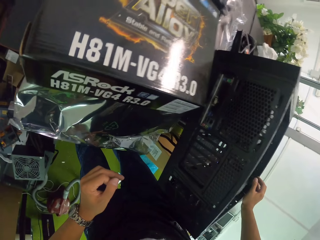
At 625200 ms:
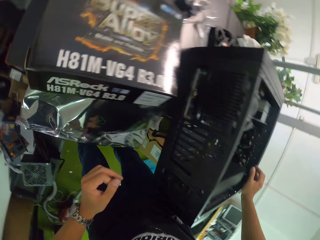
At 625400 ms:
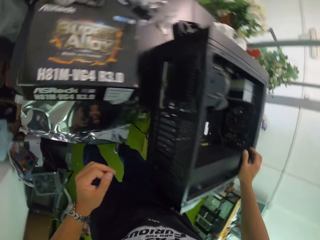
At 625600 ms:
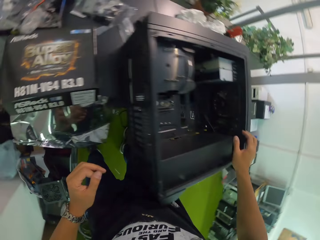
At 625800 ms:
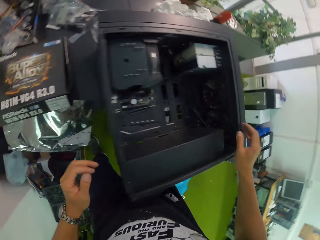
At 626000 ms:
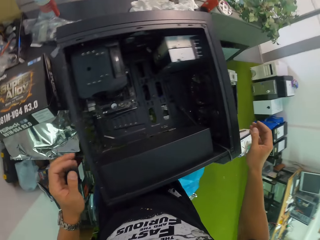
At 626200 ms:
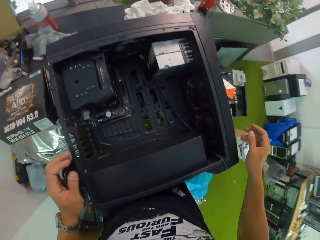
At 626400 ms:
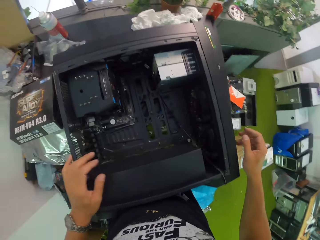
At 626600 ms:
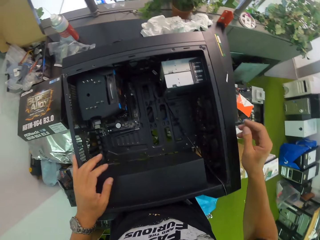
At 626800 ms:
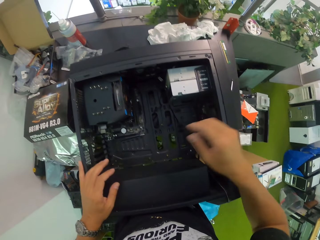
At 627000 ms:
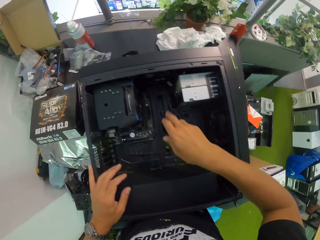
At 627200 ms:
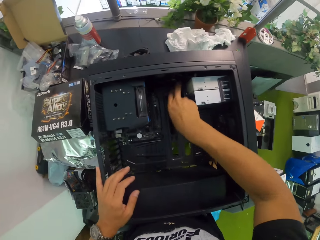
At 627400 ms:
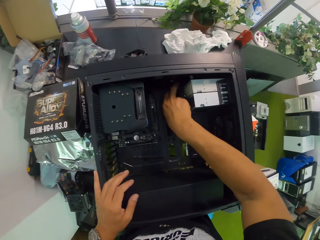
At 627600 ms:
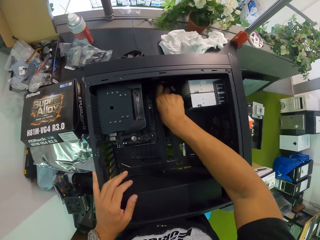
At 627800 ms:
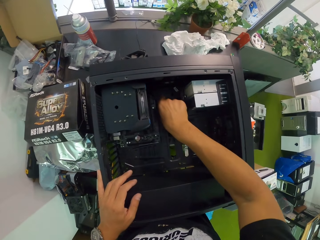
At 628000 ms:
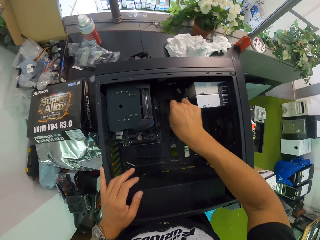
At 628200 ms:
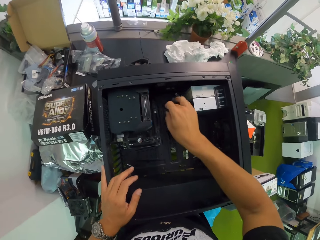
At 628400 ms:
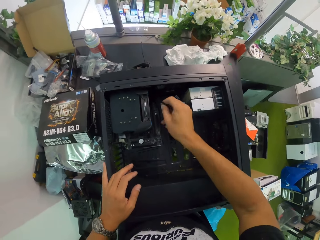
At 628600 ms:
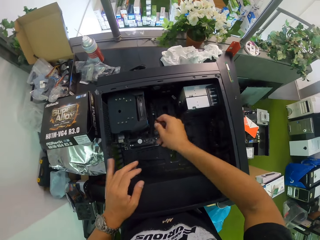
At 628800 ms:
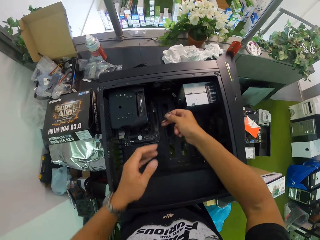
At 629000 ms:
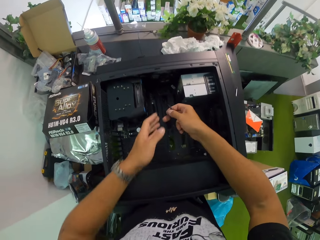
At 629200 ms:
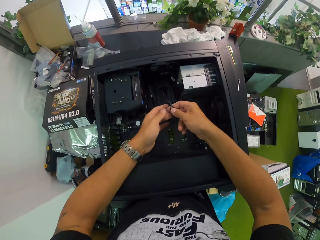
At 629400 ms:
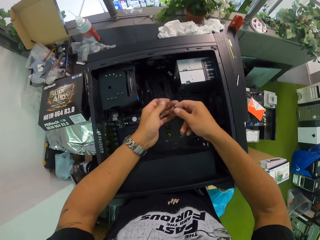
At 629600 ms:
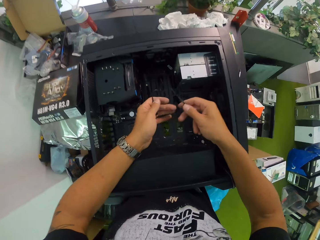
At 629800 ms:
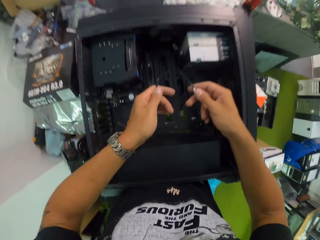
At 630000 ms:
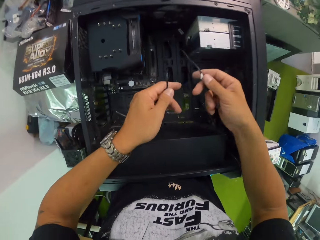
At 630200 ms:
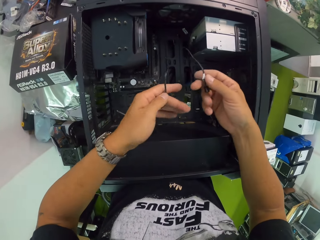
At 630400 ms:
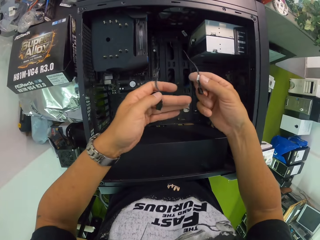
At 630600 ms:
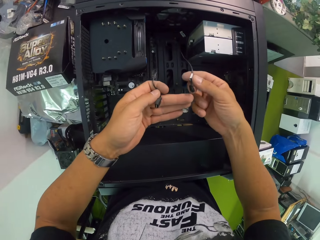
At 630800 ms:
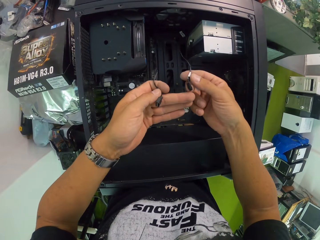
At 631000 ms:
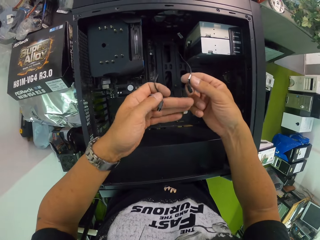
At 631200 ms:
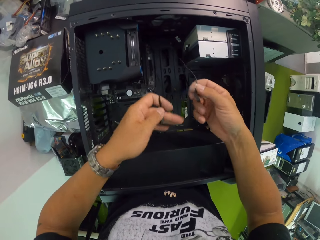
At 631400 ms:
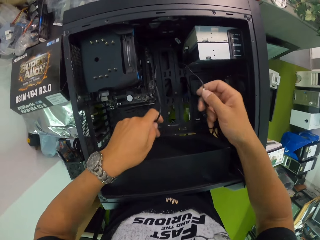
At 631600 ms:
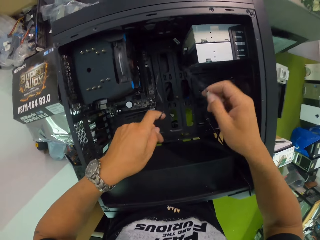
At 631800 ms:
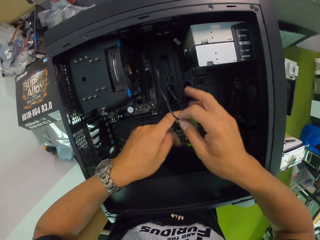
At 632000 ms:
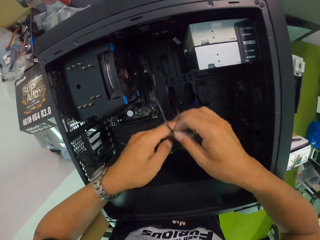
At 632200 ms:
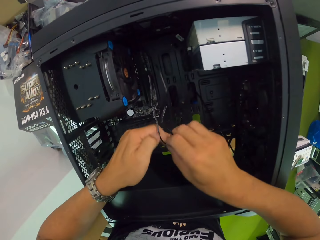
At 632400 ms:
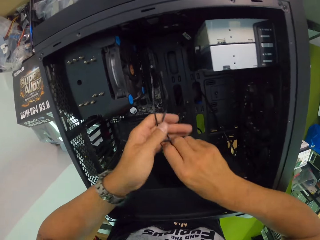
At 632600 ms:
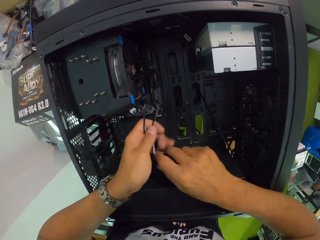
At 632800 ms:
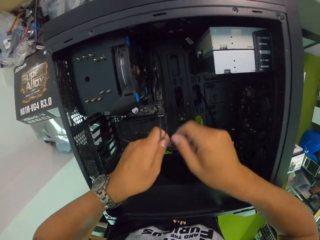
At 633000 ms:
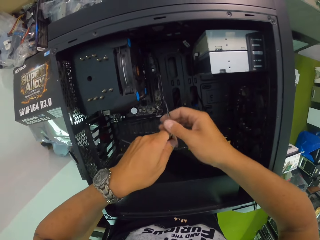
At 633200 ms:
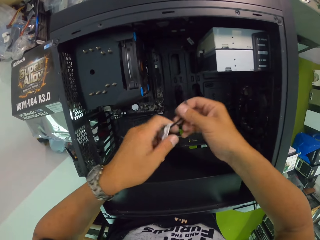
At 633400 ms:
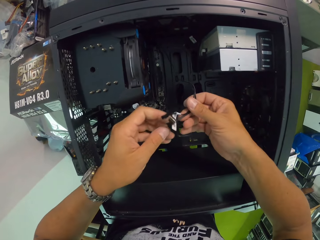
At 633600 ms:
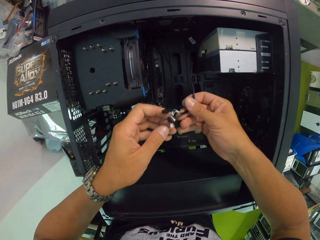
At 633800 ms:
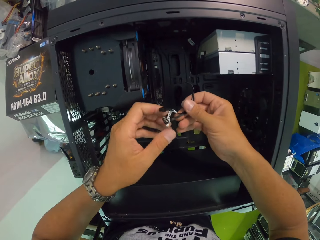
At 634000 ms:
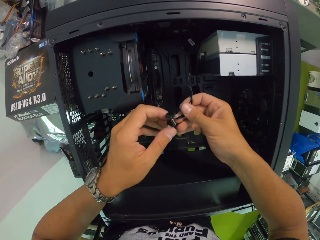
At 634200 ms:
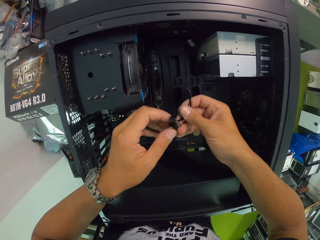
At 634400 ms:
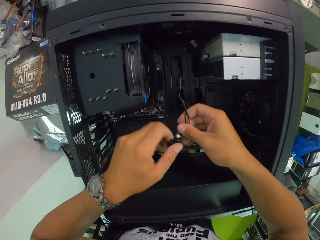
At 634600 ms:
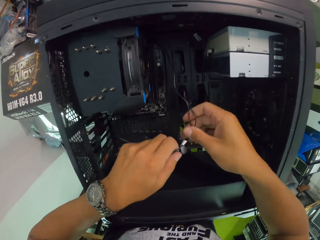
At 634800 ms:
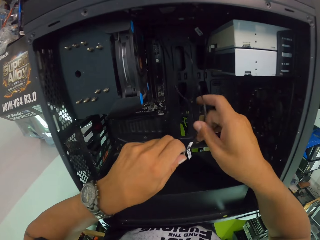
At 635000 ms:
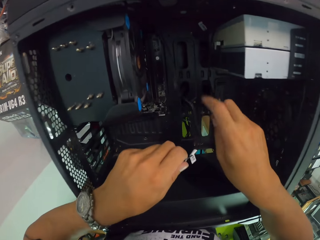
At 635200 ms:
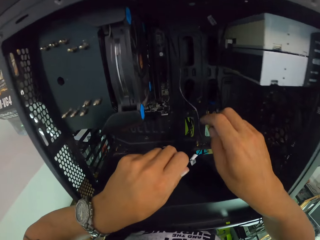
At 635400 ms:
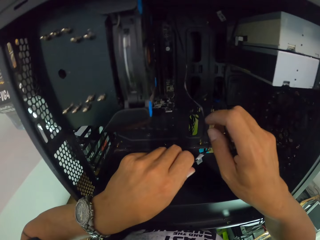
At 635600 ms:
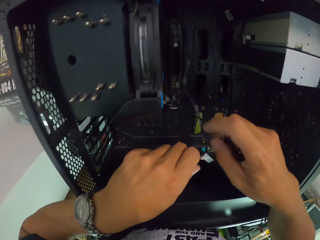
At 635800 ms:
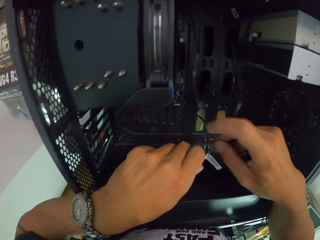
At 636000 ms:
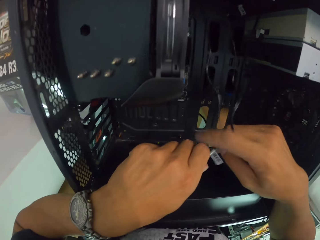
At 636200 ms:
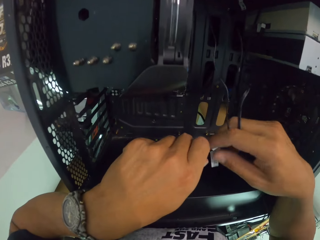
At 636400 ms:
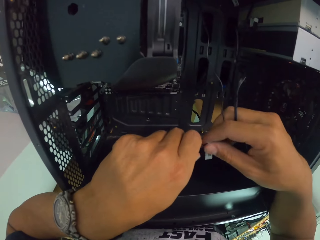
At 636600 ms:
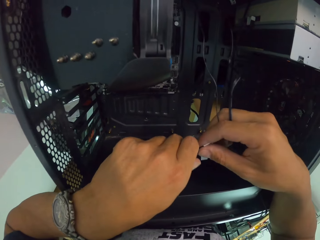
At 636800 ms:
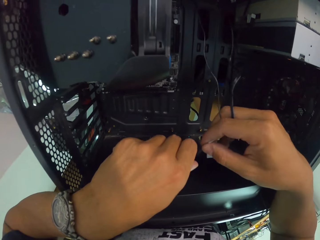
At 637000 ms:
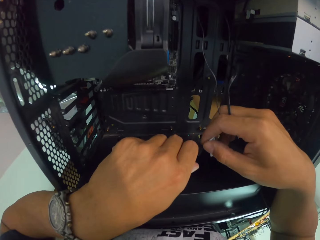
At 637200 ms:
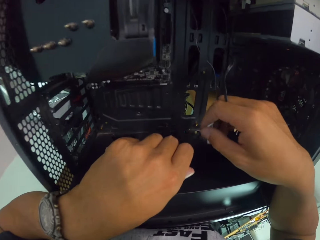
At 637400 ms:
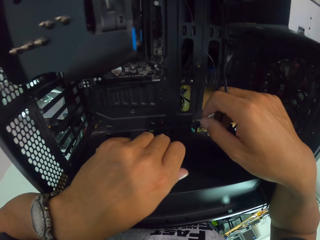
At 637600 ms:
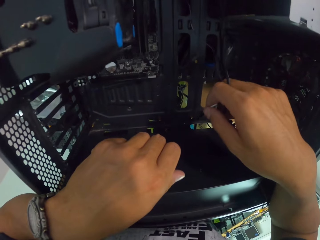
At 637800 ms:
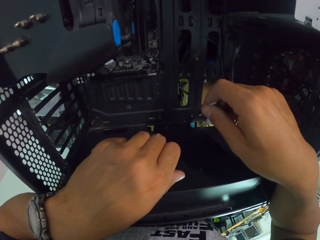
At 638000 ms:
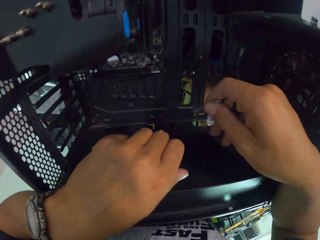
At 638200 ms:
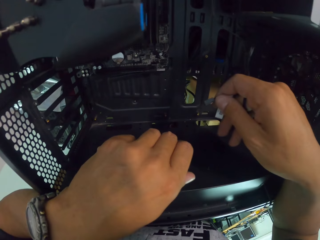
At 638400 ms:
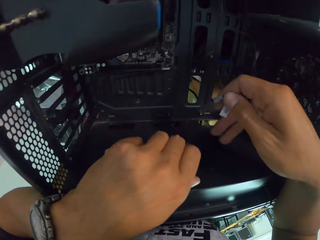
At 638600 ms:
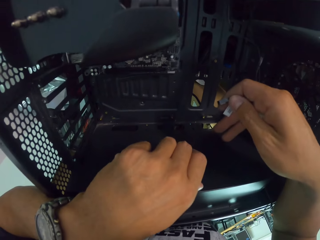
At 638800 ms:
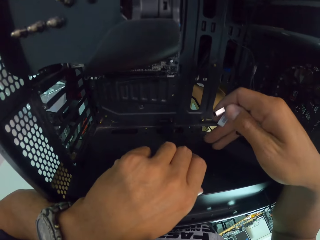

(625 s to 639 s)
The camera wearer looks at something. He picks up two cables from the computer case with his right hand. He holds the cables. He examines the cables in the computer case with both hands. He holds the cables together.

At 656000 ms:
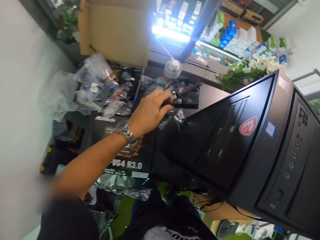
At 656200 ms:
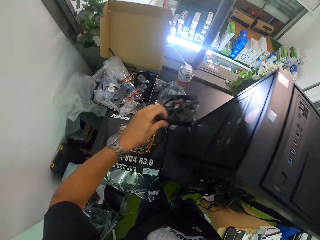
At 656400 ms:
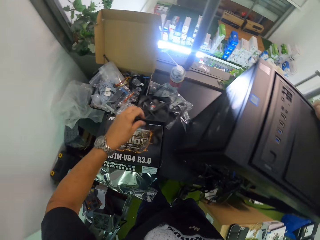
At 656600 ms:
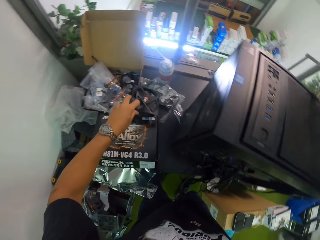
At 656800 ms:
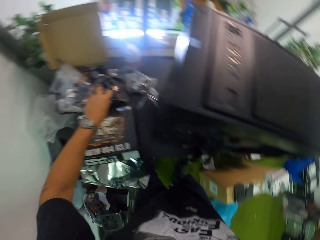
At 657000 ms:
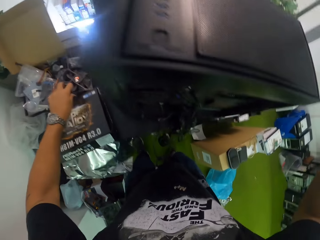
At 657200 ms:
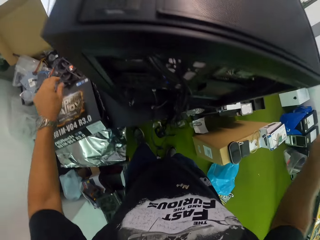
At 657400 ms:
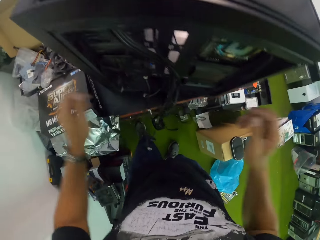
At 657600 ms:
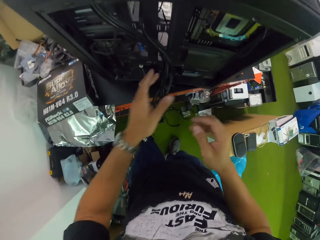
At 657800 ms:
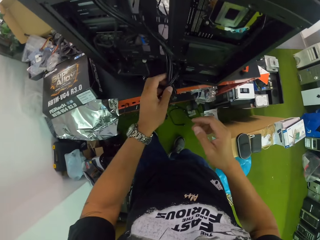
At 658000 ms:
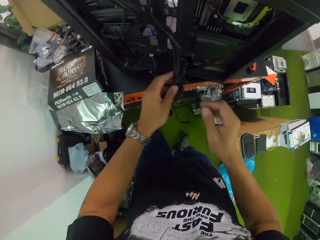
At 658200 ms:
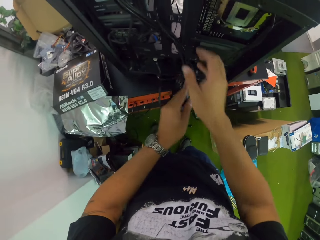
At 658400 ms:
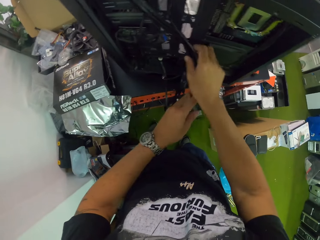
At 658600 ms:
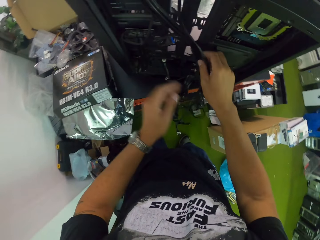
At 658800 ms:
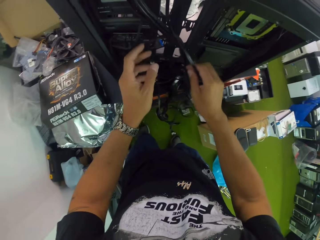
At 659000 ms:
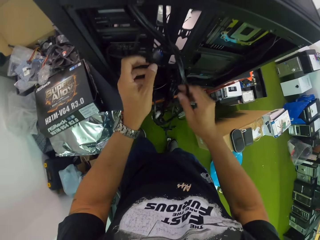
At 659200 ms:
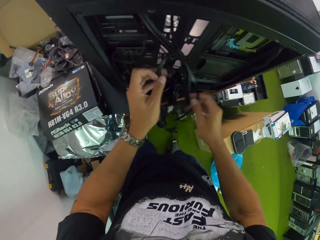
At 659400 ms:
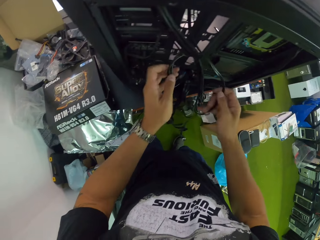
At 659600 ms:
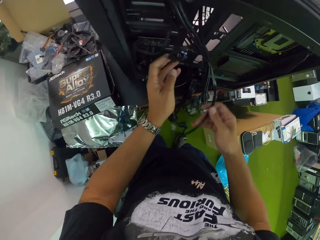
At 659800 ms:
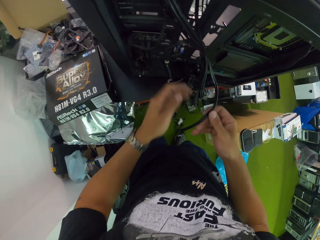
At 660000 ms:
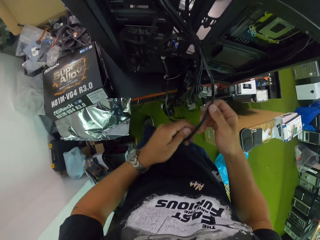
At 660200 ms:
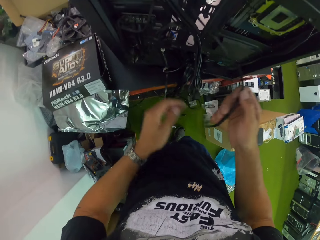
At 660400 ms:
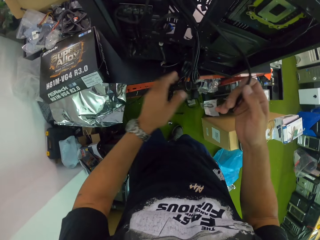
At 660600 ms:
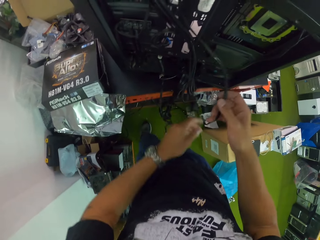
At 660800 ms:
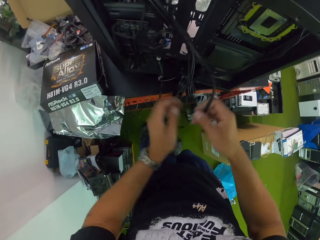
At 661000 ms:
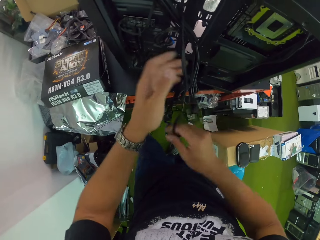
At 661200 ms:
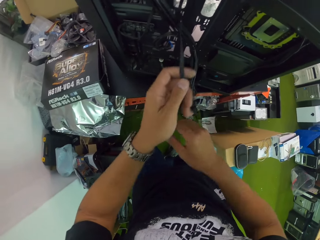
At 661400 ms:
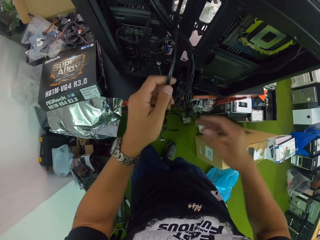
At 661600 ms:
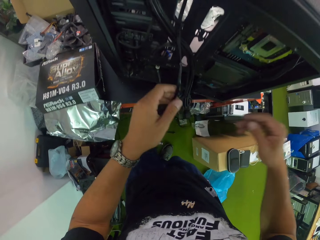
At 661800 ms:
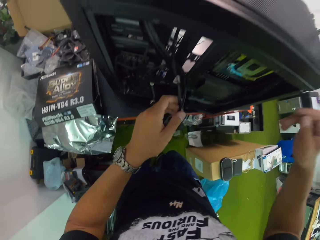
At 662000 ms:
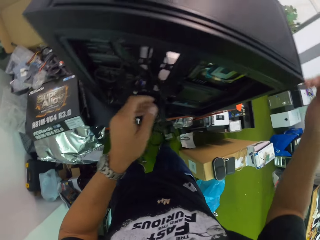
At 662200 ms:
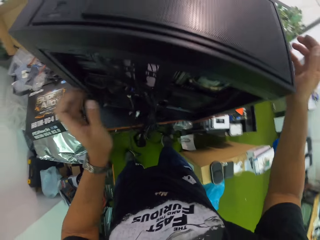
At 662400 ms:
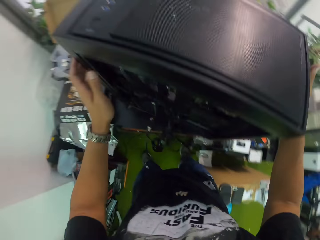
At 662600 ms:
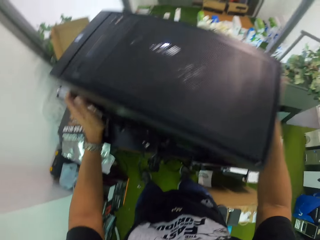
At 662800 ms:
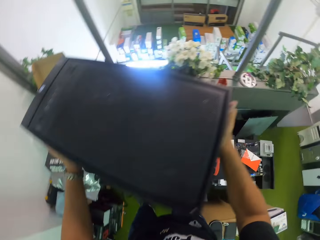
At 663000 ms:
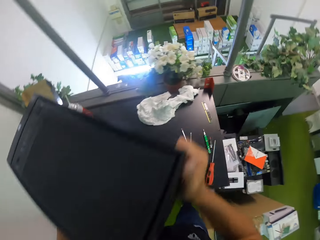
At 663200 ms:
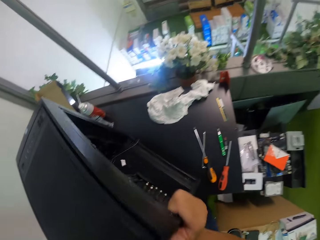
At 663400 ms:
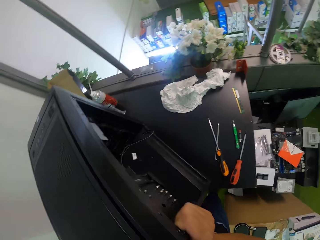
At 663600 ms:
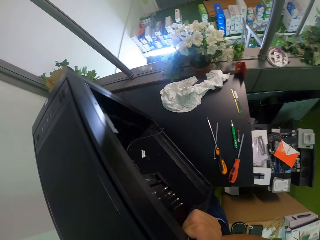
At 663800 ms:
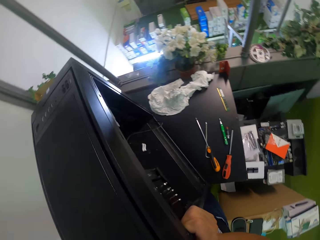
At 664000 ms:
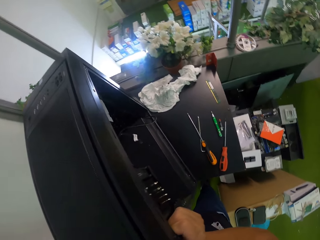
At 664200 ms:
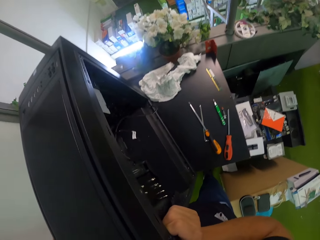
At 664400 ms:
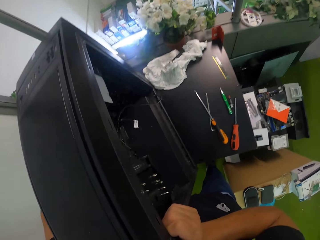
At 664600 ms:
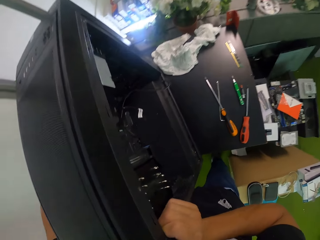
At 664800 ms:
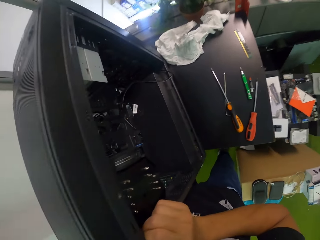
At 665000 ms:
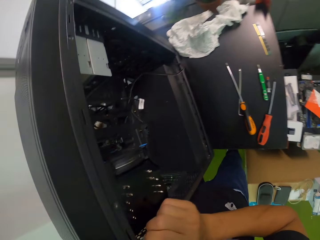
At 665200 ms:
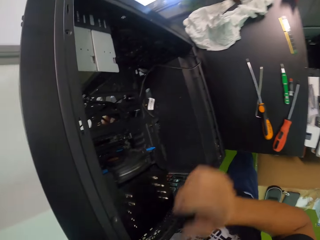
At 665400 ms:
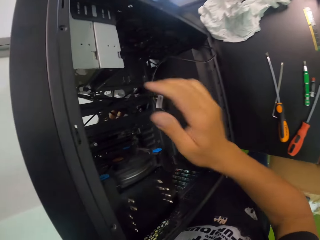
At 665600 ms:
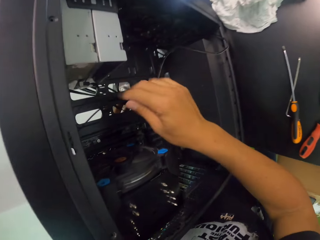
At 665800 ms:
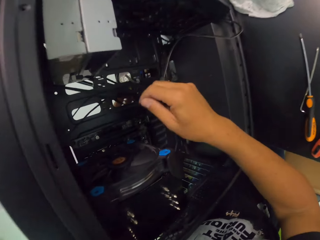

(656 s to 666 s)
The camera wearer picks up something. They drop something on the table. They arrange the black cables at the back of the computer case with both hands. They hold the cables. They hold something. They move something on the table.
